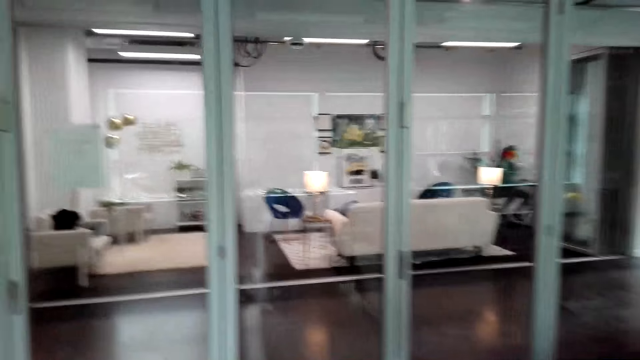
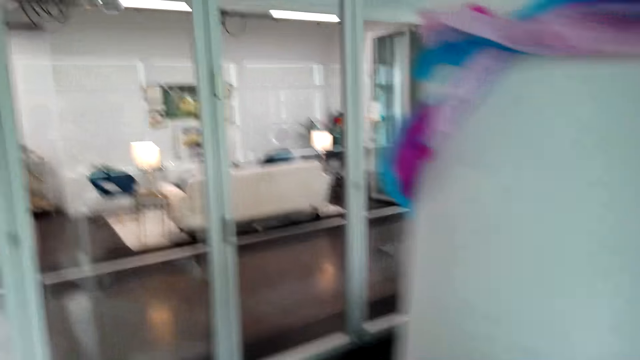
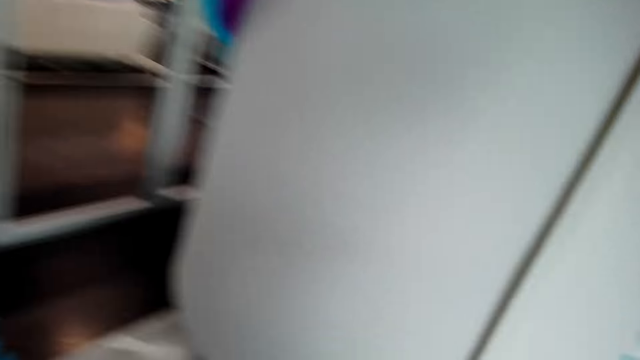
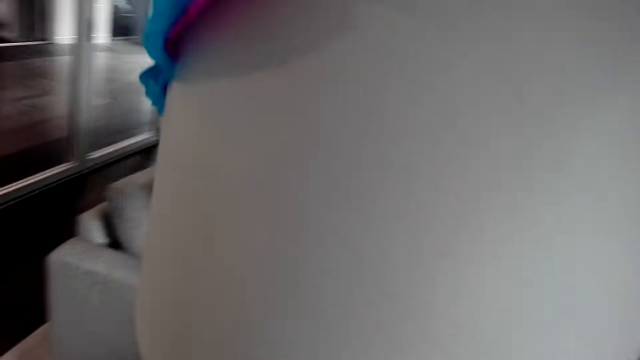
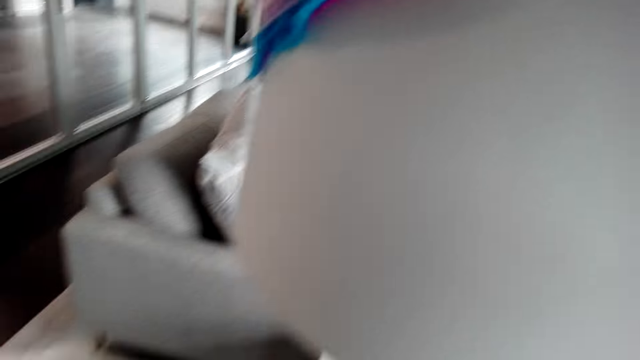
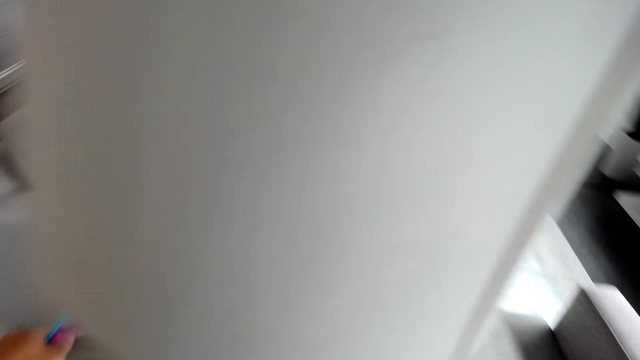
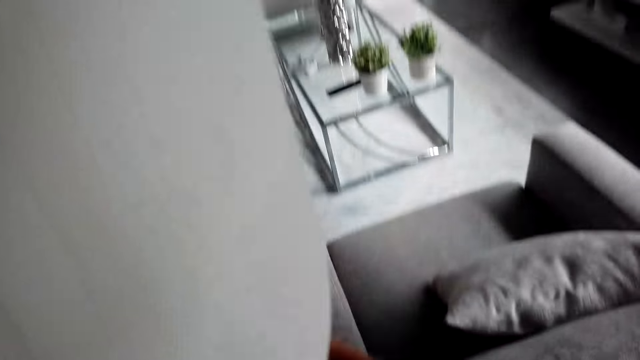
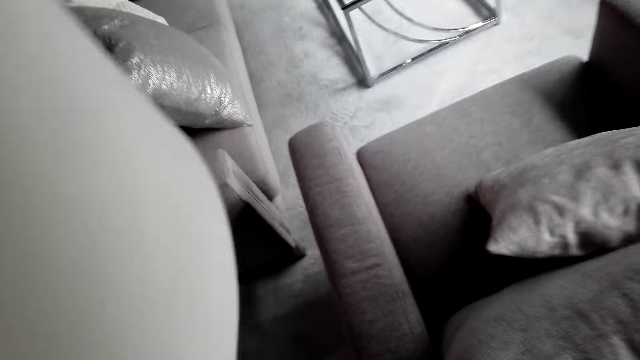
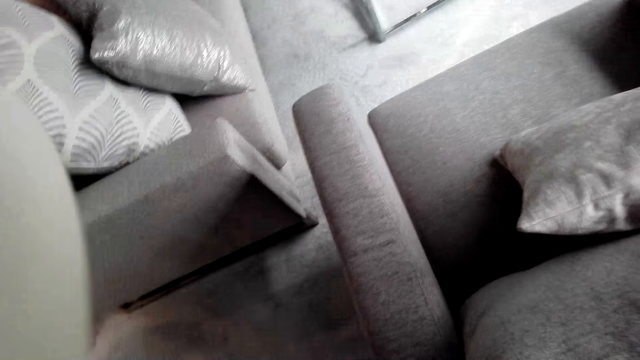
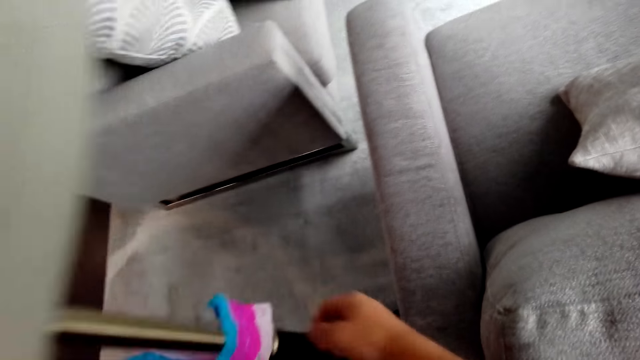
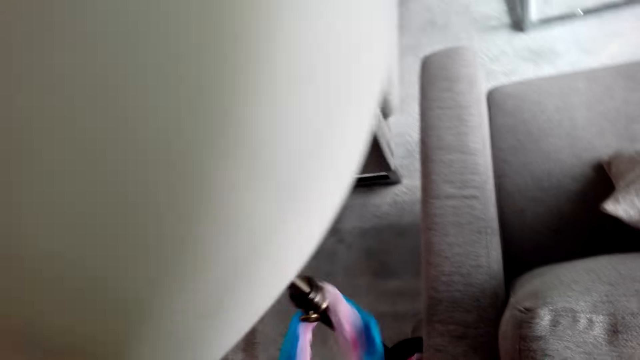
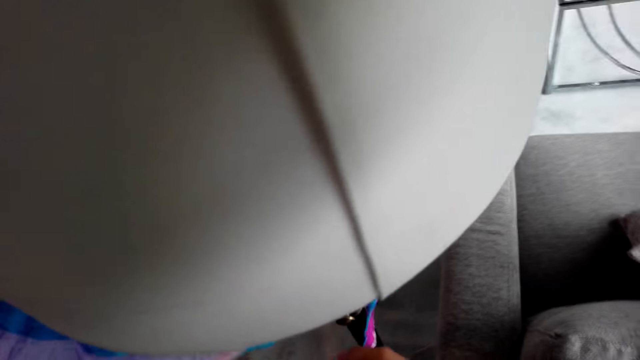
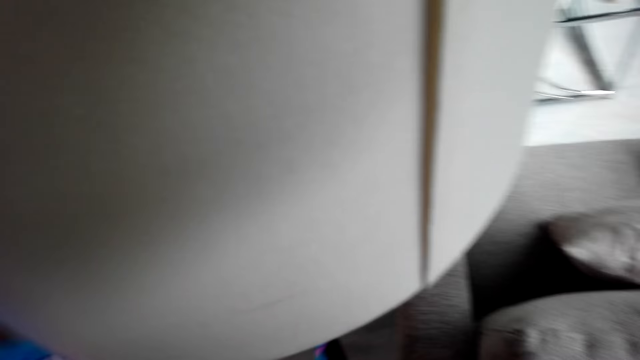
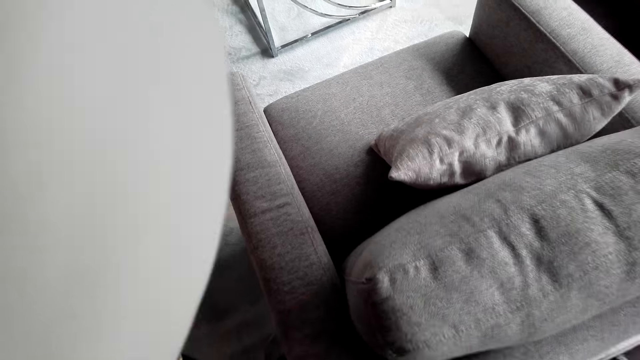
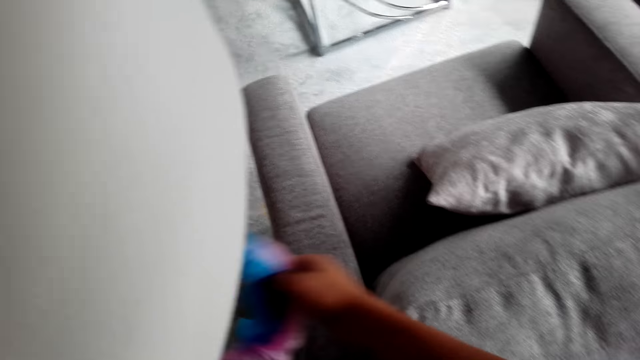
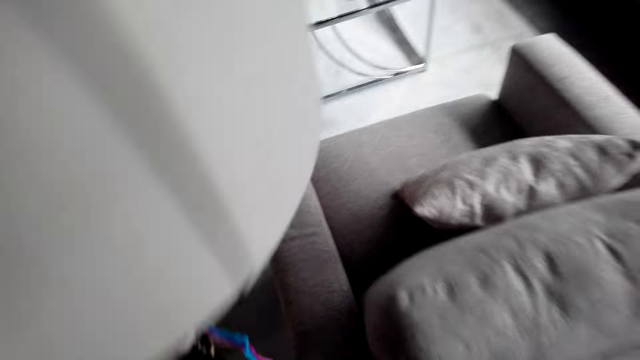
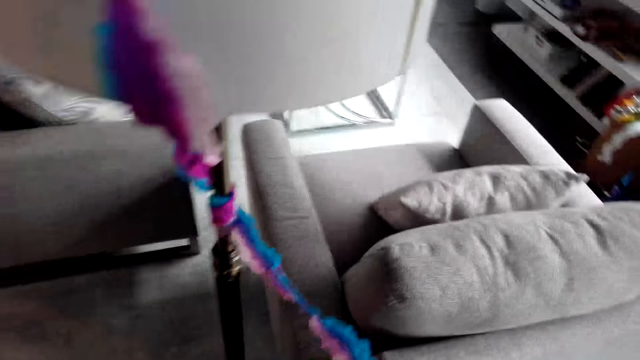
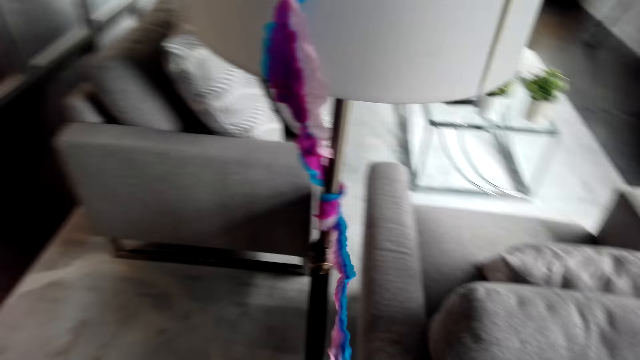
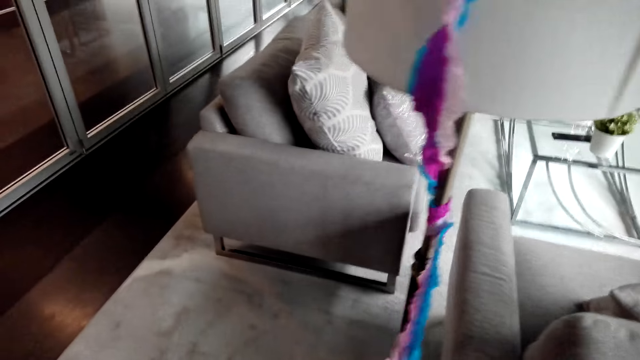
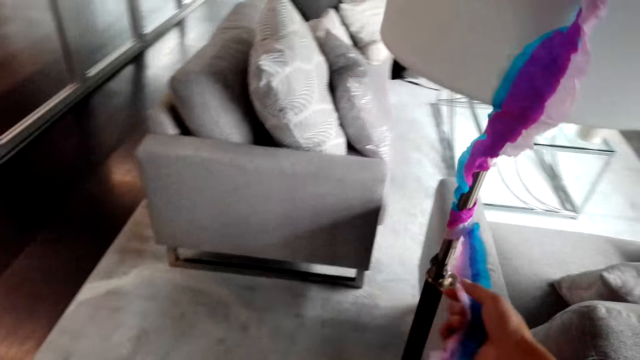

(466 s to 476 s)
The camera wearer puts streamers around the lamp.

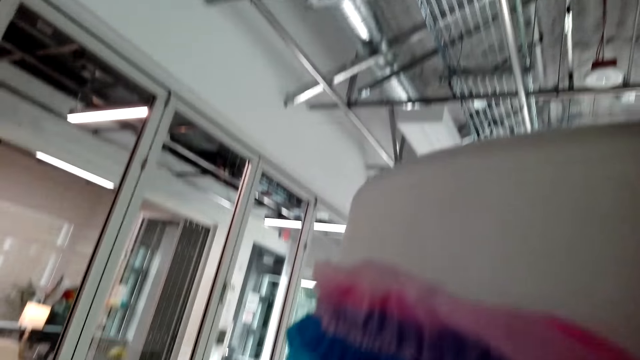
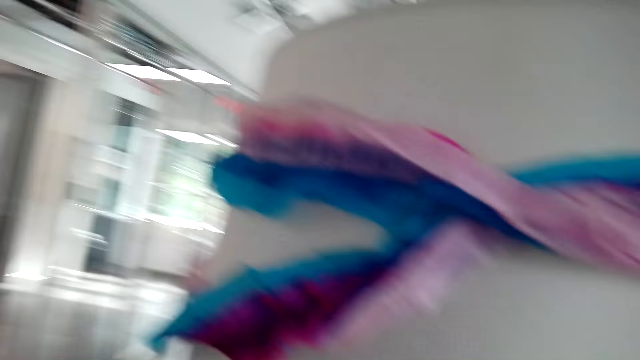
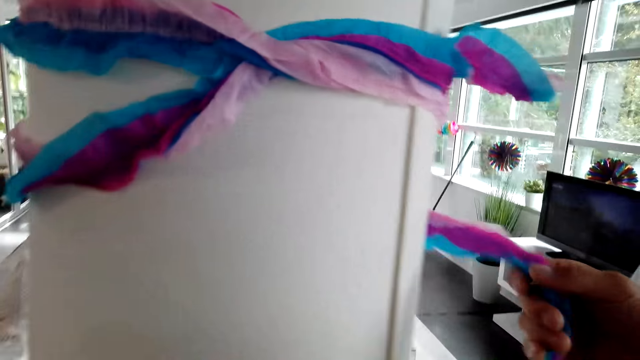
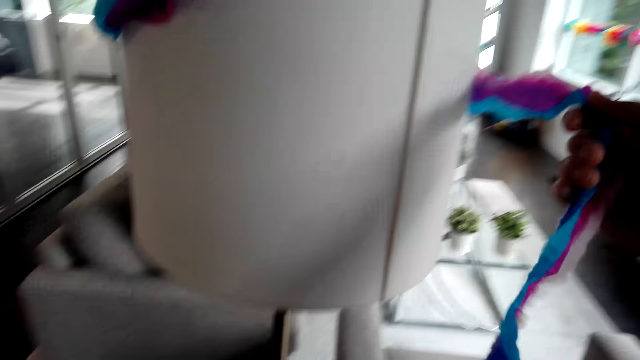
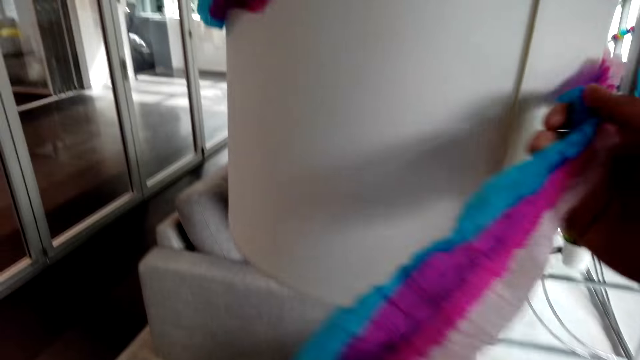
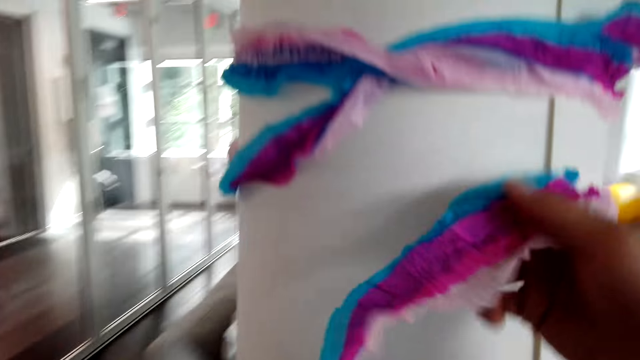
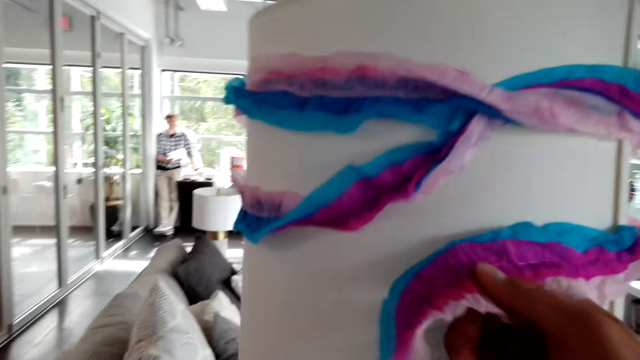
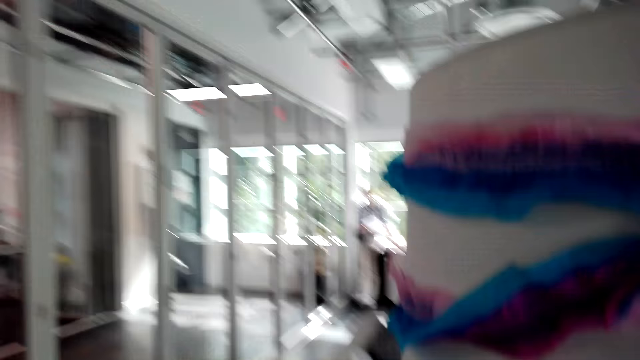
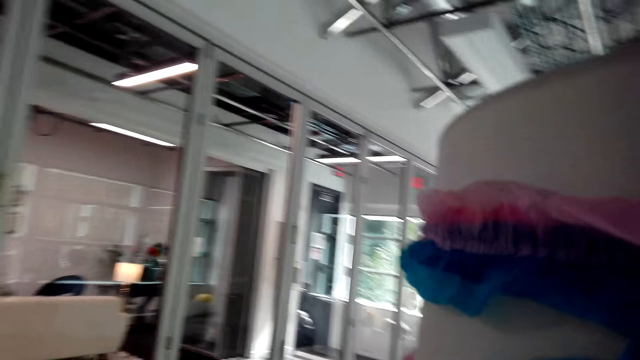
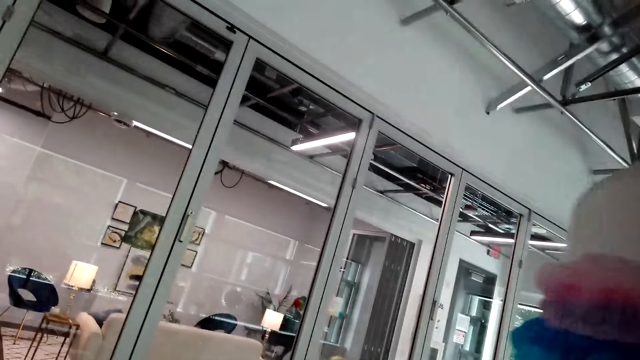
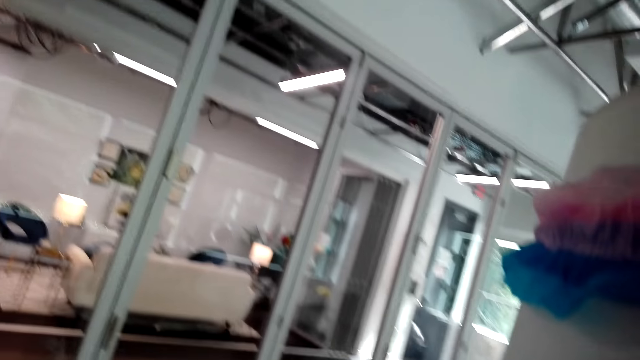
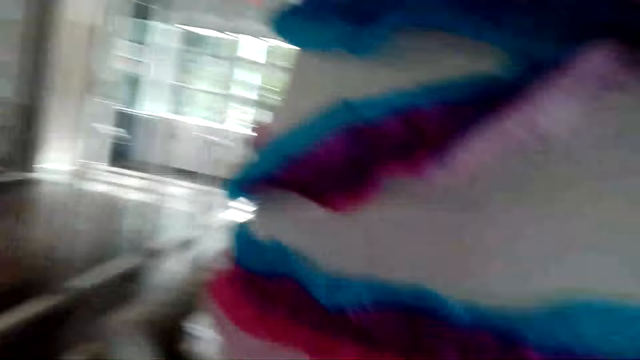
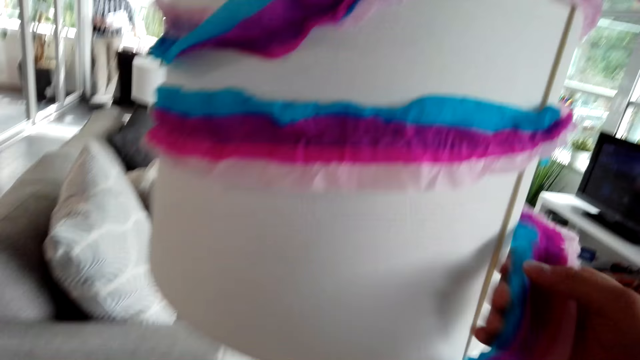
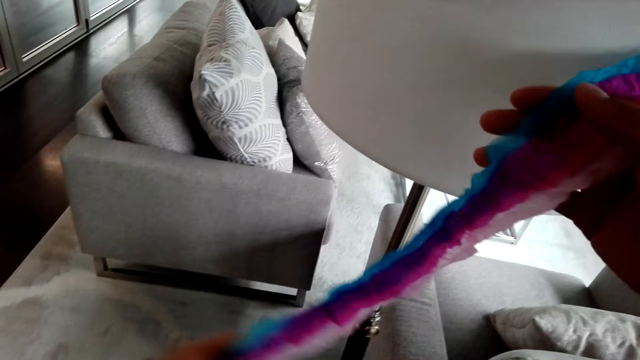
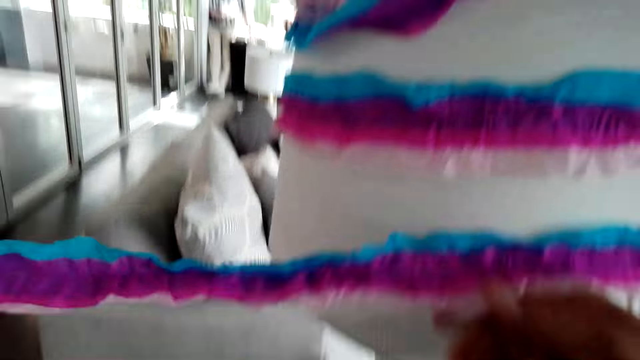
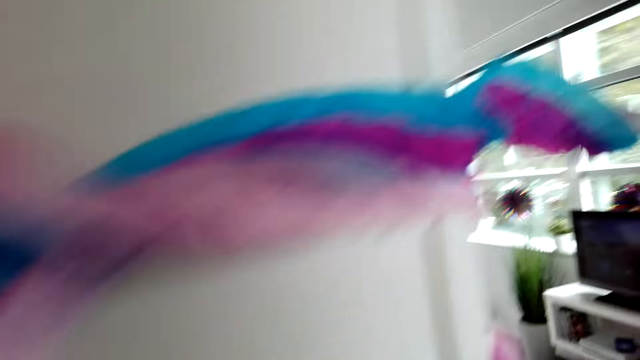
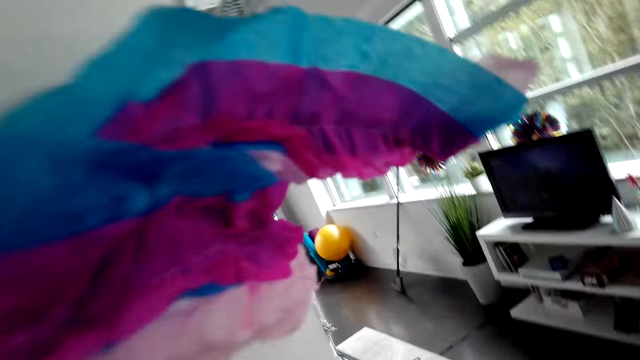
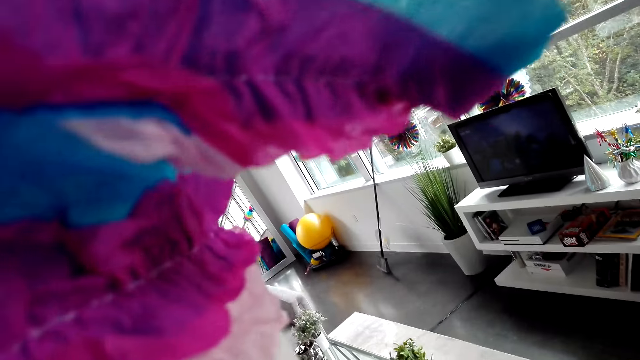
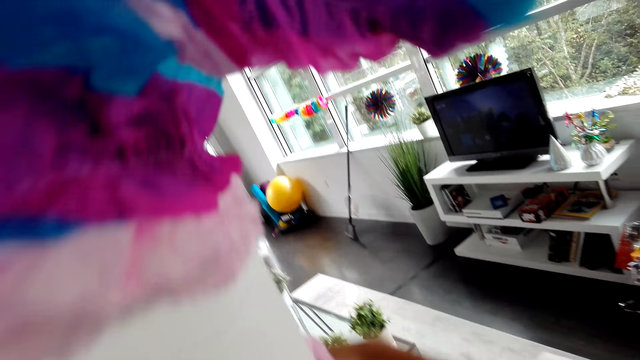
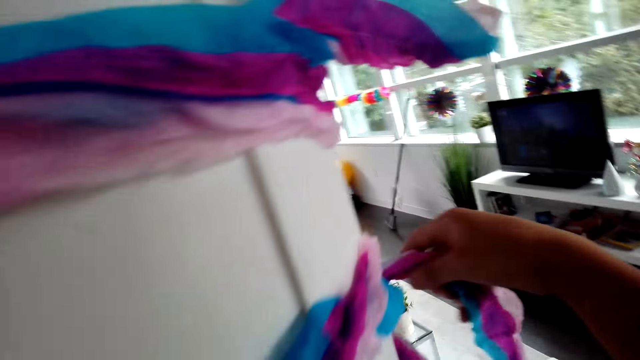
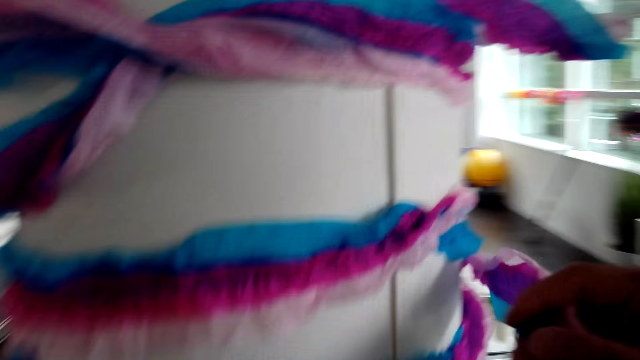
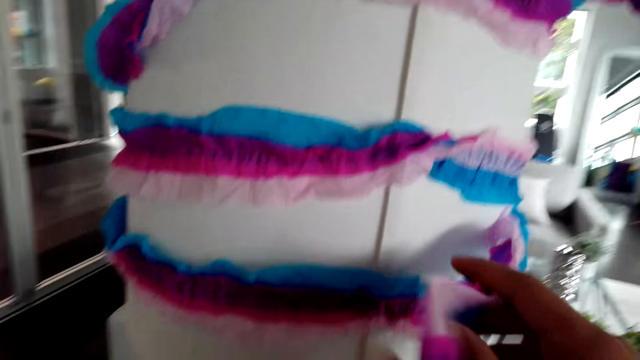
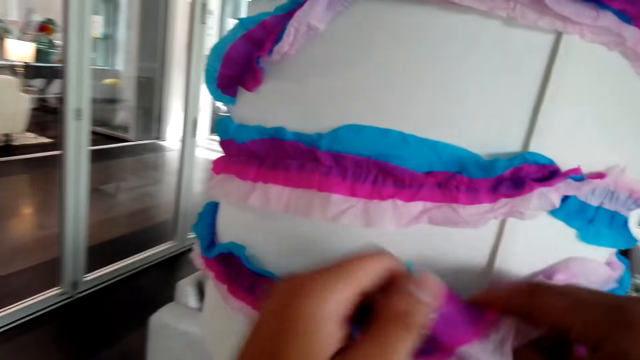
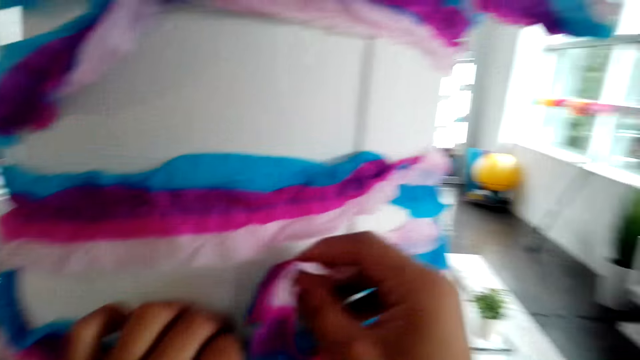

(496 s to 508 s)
The camera wearer puts streamers around the lamp.
